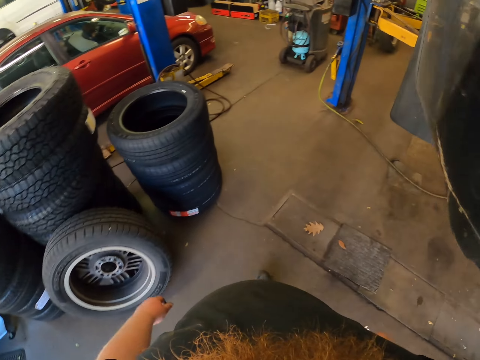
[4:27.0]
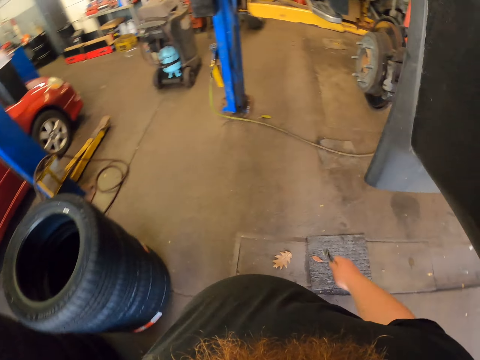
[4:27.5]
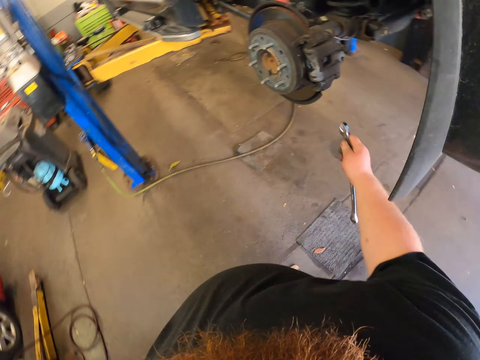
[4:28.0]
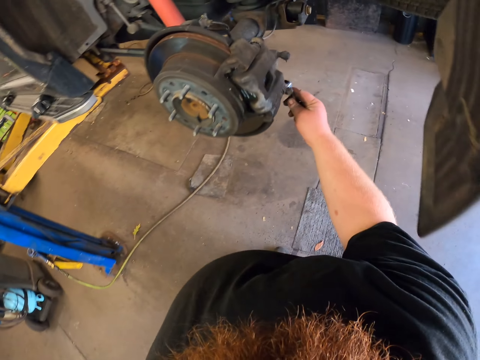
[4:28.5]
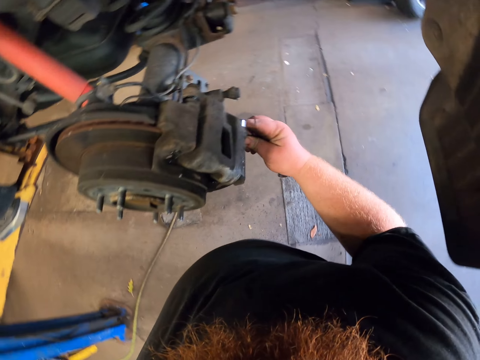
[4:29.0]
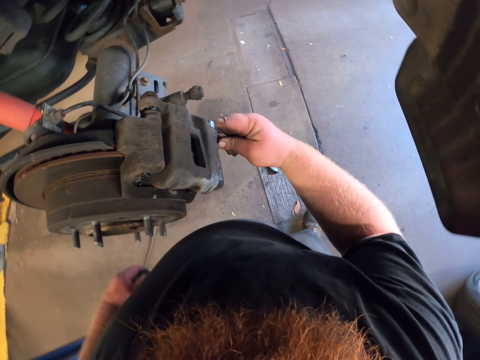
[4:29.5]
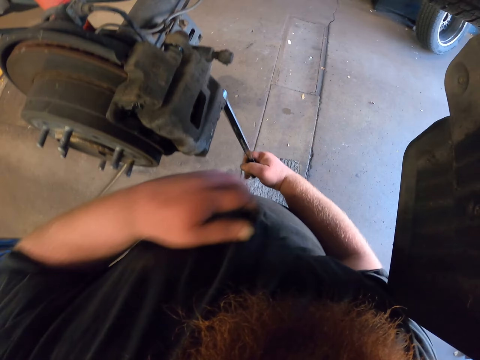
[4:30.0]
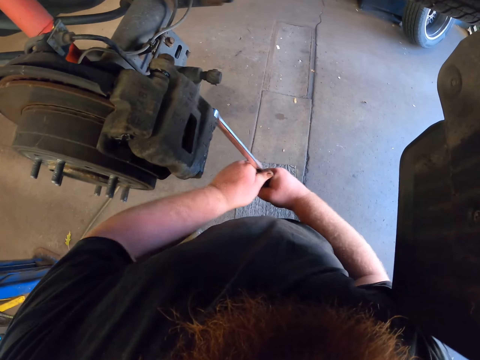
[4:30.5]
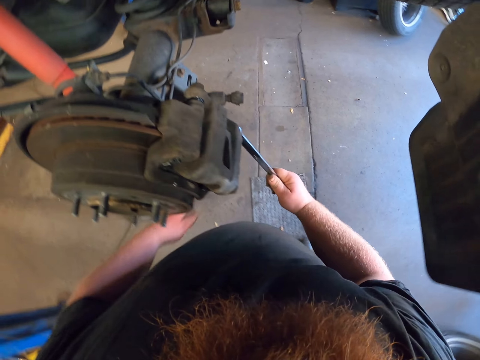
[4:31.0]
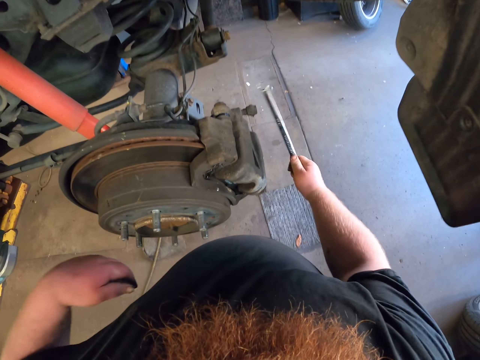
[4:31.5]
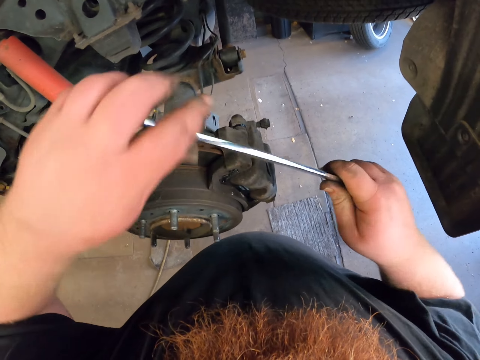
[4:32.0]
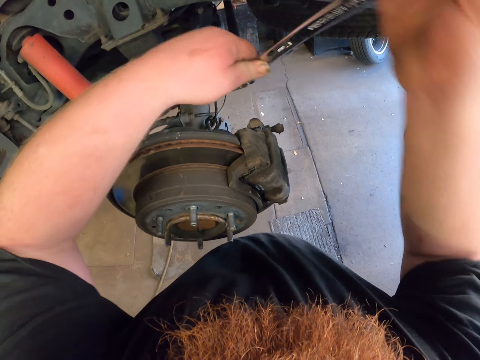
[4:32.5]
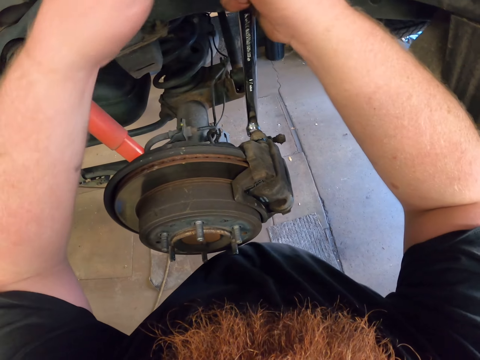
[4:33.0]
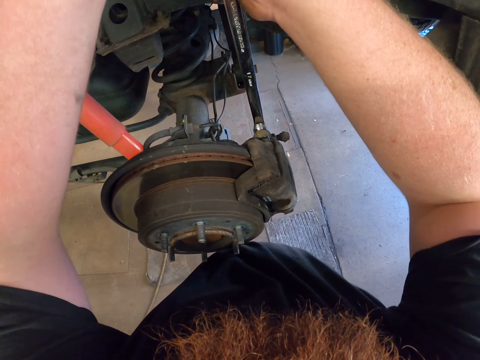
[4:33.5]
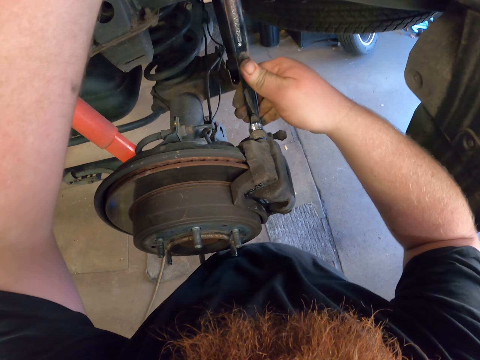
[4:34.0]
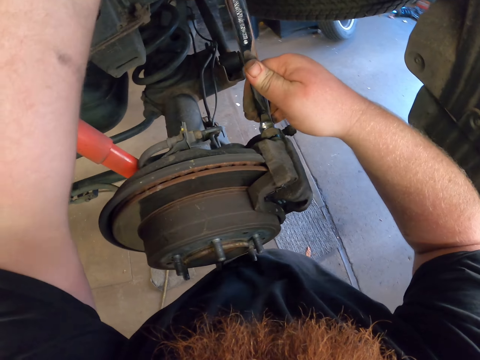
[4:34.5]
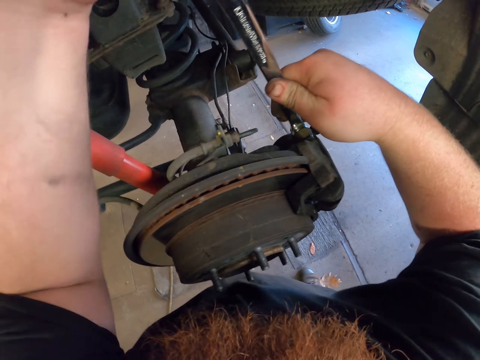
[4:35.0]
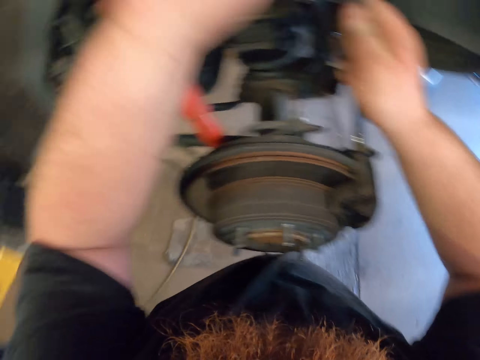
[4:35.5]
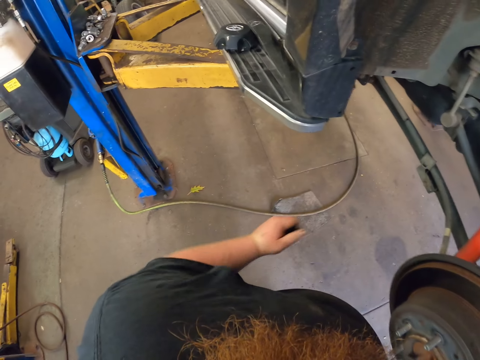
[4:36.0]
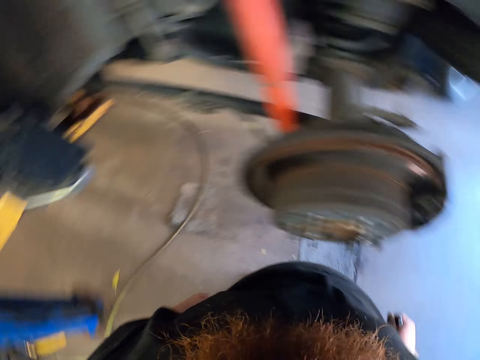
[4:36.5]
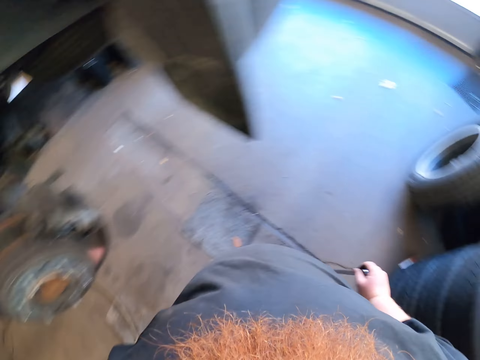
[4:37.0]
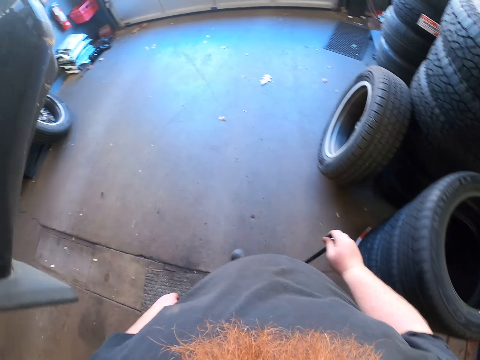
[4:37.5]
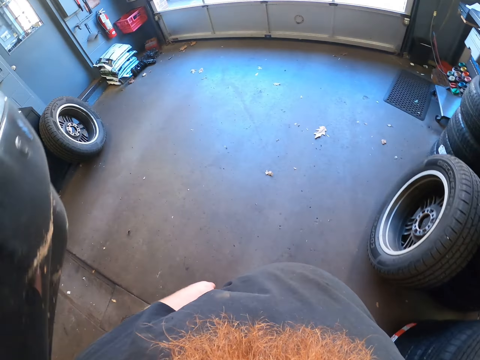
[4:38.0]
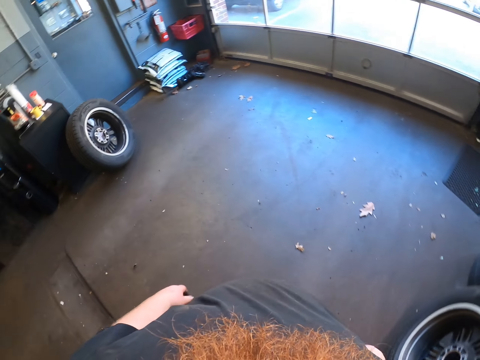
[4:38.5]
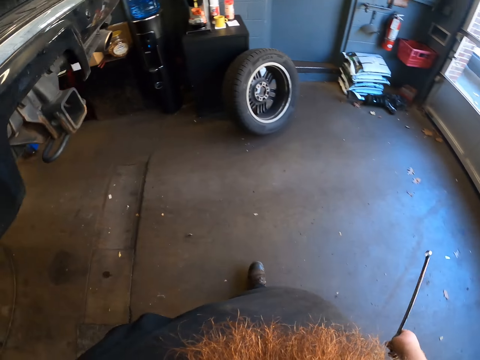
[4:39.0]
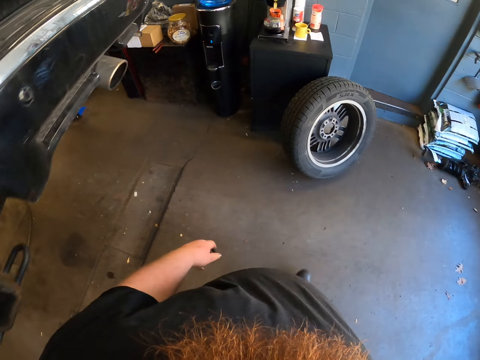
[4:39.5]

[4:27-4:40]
The camera wearer walks around the garage. They tighten the car cylinder screw with the ring wrench. They tighten another car cylinder screw with the wrench. They carry the wrench along the car. They walk around the garage.

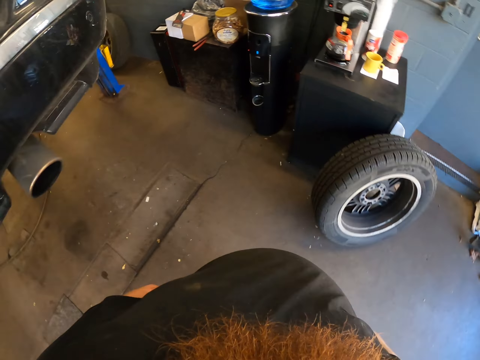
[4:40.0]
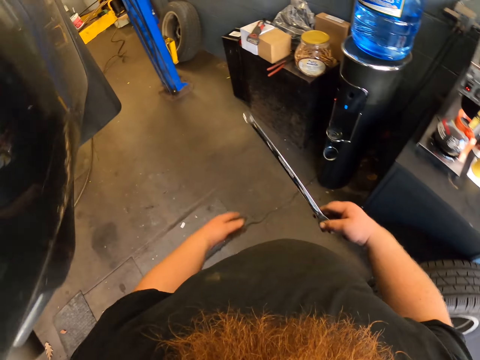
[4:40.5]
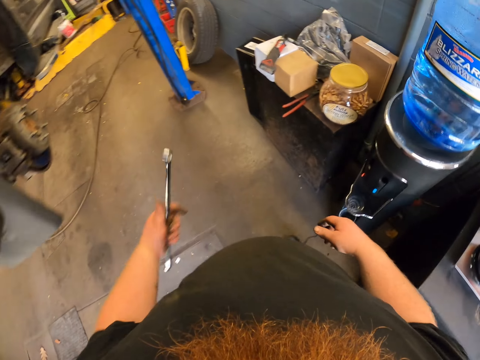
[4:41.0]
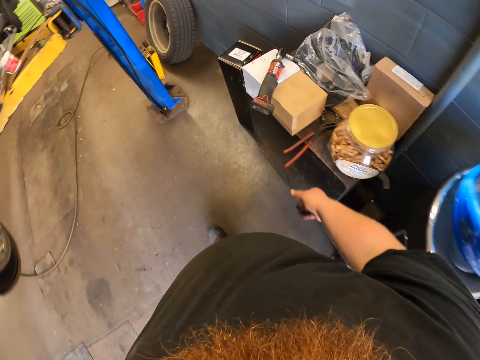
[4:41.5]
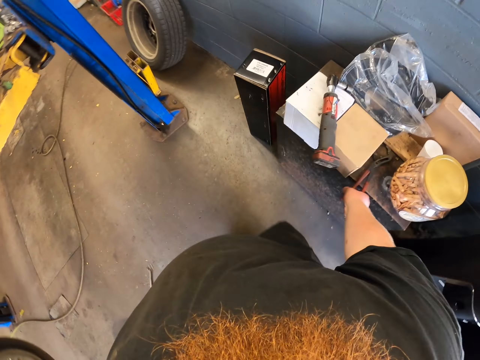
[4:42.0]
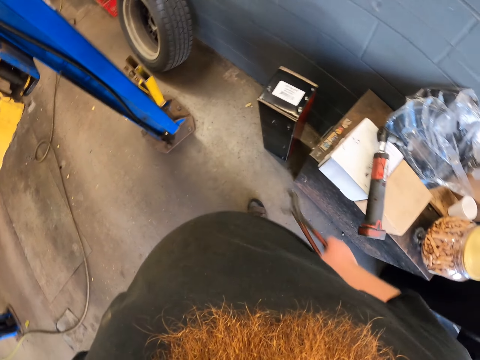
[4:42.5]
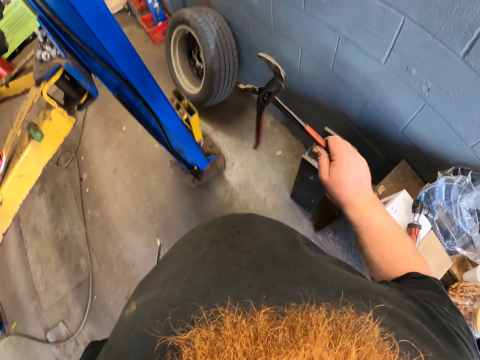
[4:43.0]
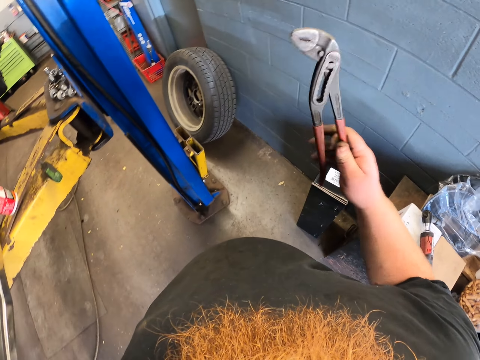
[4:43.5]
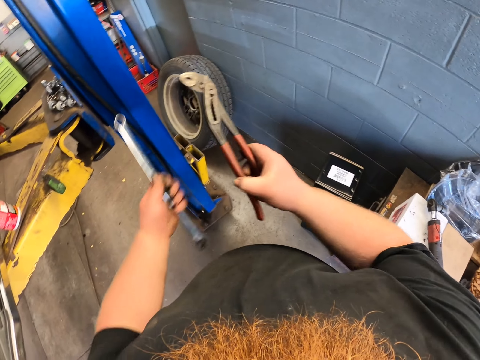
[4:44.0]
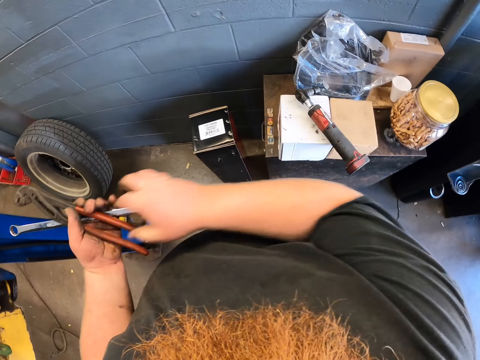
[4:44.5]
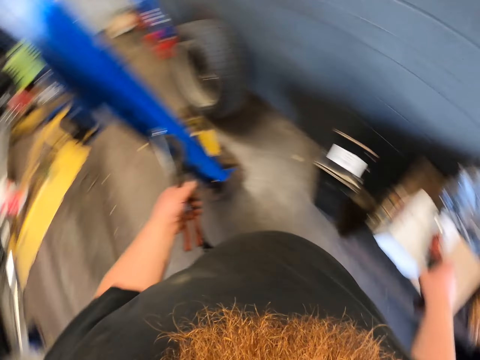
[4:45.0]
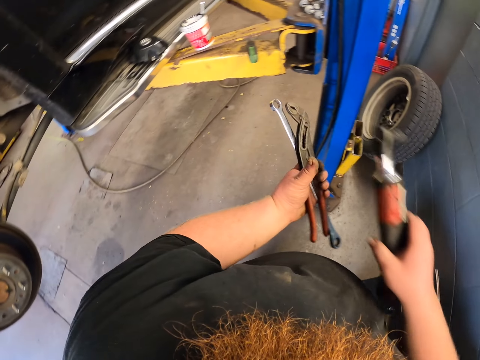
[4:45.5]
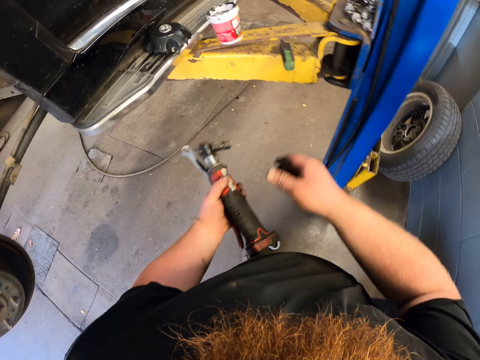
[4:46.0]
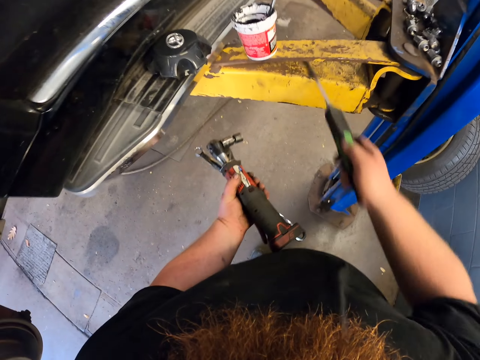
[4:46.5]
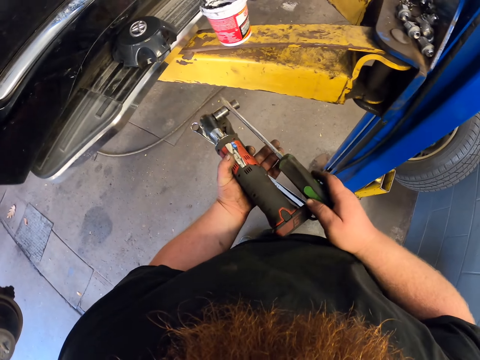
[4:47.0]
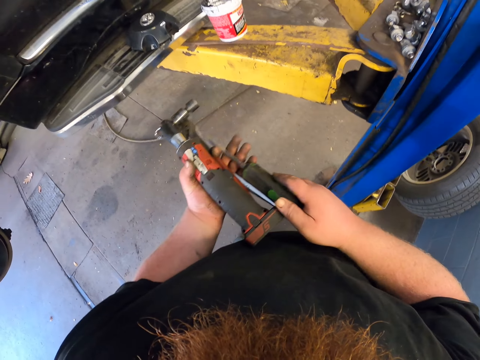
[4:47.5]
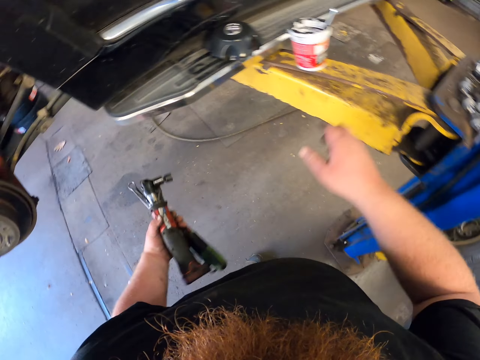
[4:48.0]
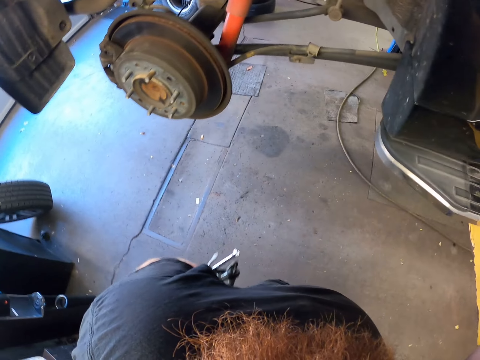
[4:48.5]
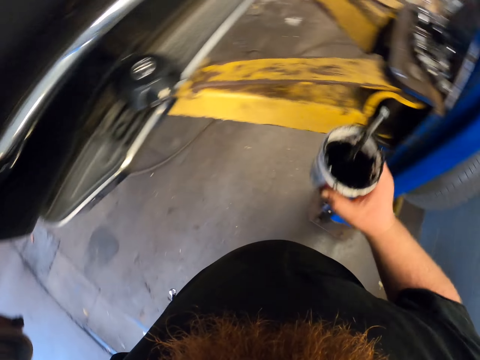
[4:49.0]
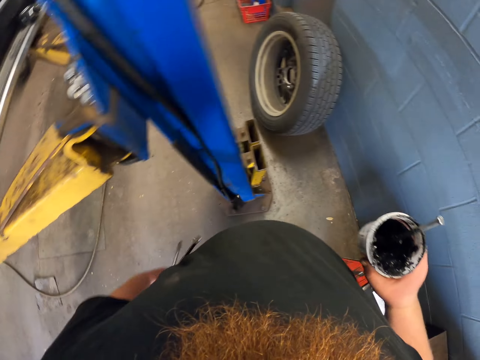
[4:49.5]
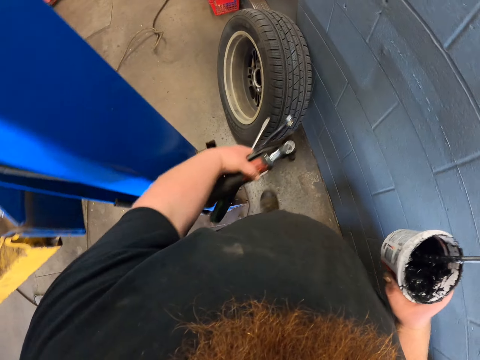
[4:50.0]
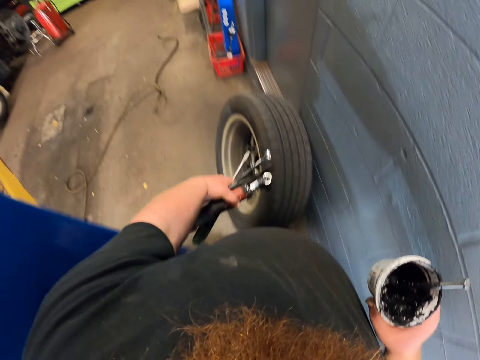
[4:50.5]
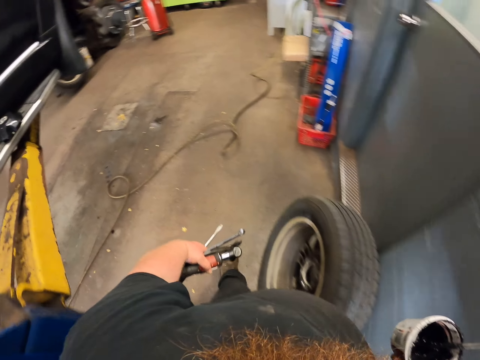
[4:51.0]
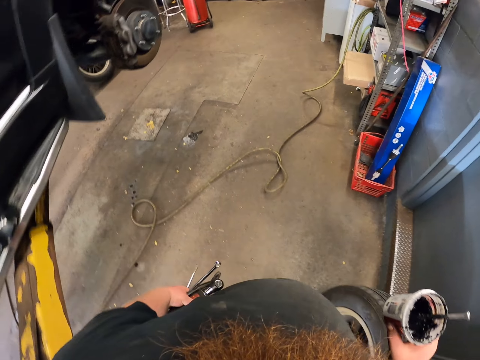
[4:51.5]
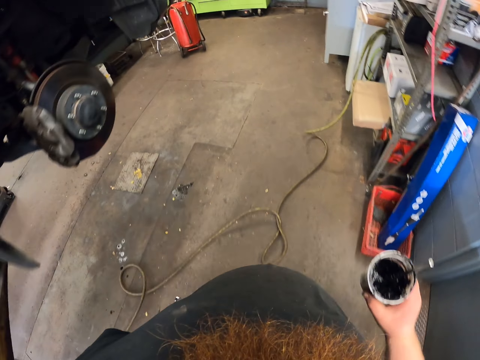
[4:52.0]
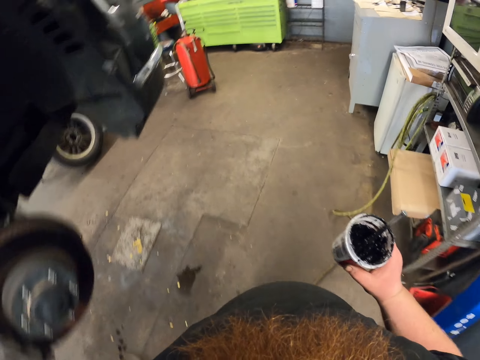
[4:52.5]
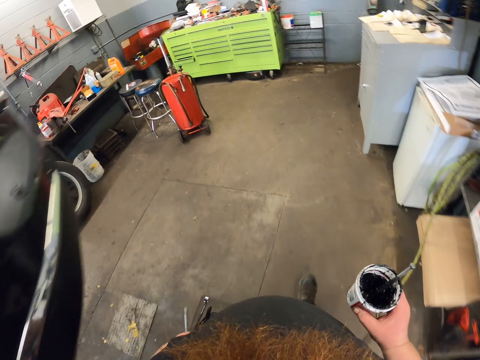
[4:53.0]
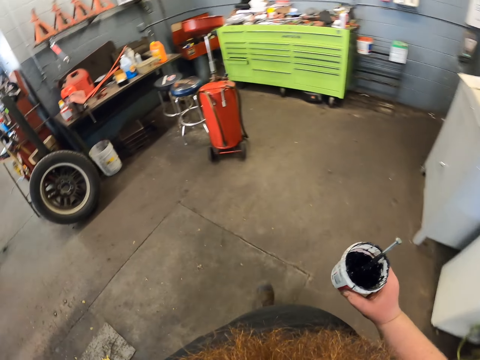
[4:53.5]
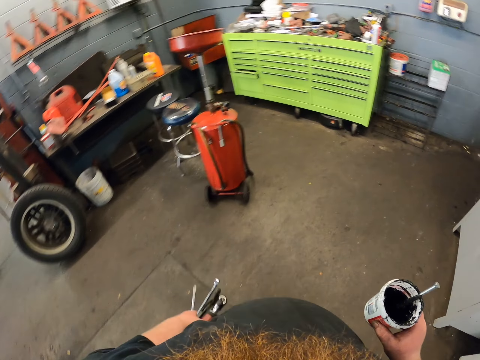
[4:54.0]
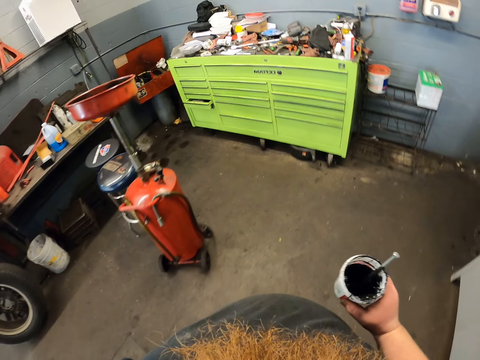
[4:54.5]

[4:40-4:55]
The camera wearer shifts the wrench to his left hand on his way. He holds something with his left hand. He takes pump pliers from the stand along the wall. He swings the pliers. He holds the wrench. He shifts the pliers to the left hand. He picks up a spanner socket extension from a box. He shifts the extension to the left hand. He picks up a screwdriver on the car lifter. He shifts the screwdriver to the left hand. He takes a grease container from the car lifter. He carries the grease and tools to the tool drawer. He holds the tin. He walks around the garage.
